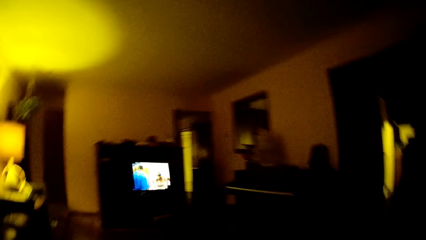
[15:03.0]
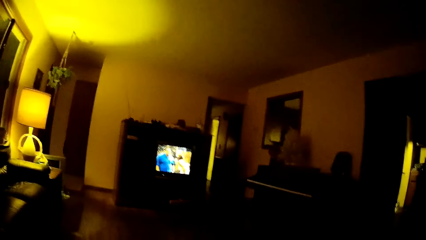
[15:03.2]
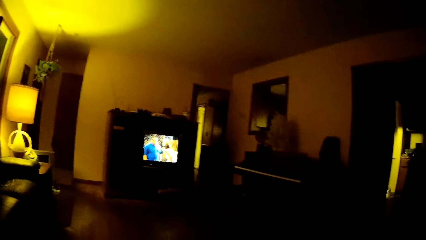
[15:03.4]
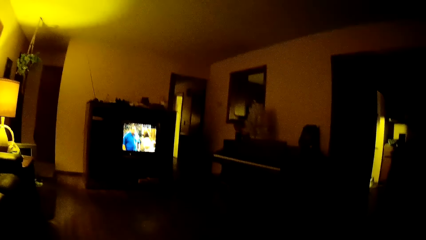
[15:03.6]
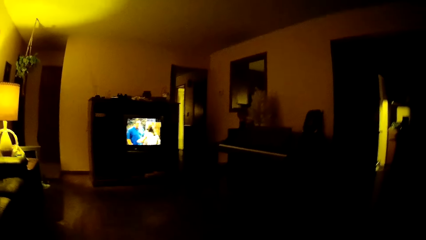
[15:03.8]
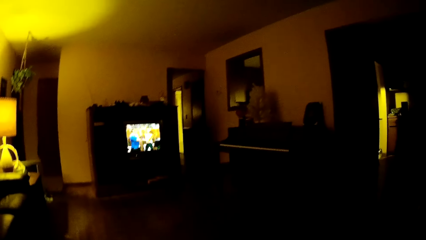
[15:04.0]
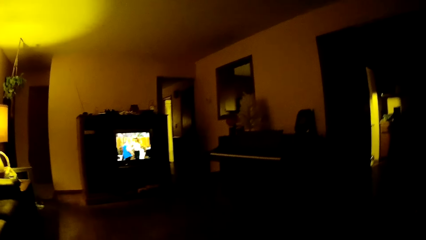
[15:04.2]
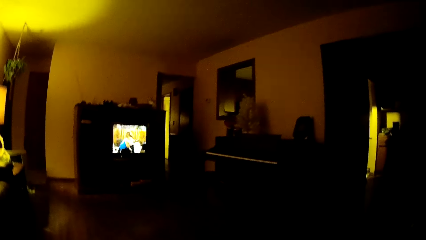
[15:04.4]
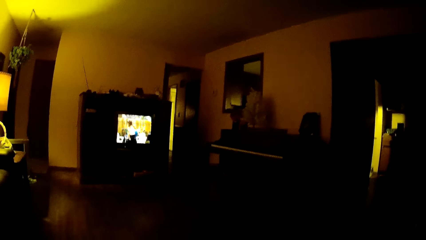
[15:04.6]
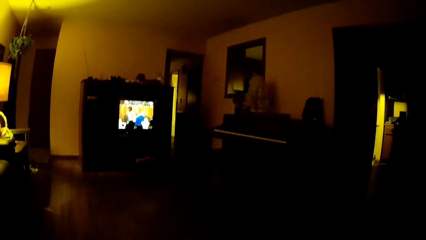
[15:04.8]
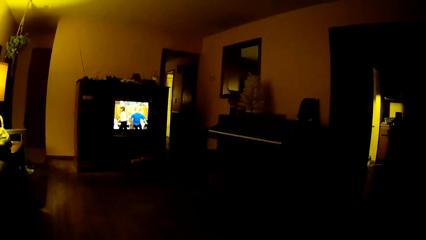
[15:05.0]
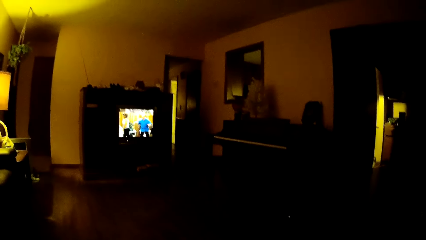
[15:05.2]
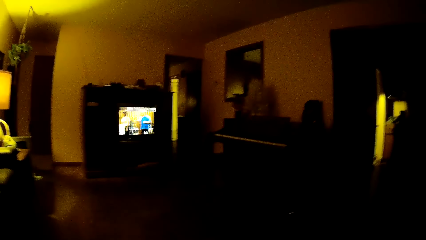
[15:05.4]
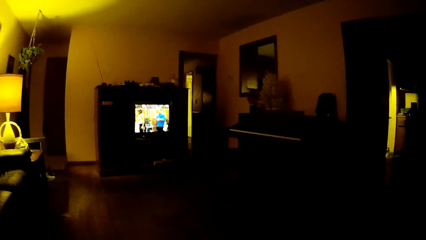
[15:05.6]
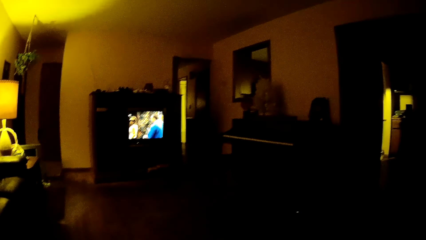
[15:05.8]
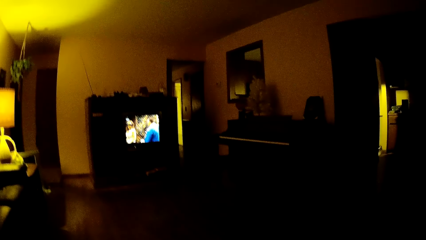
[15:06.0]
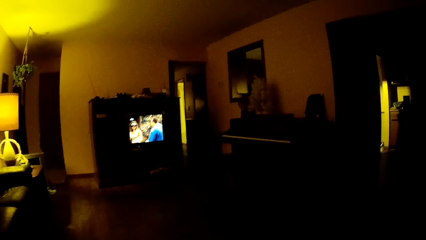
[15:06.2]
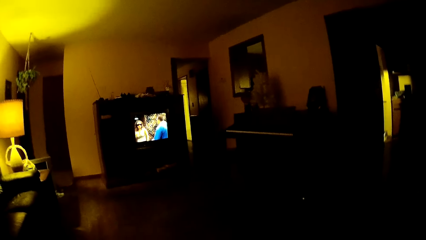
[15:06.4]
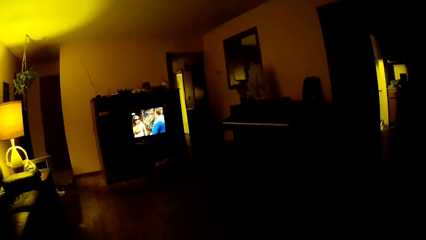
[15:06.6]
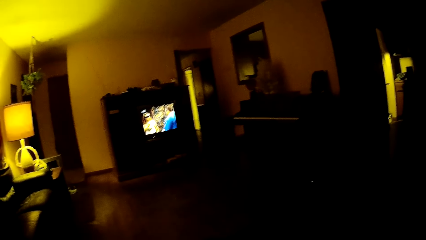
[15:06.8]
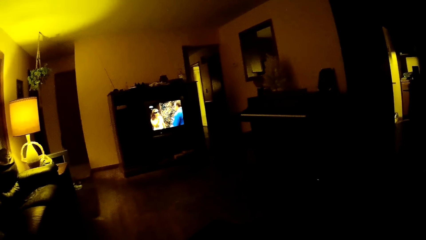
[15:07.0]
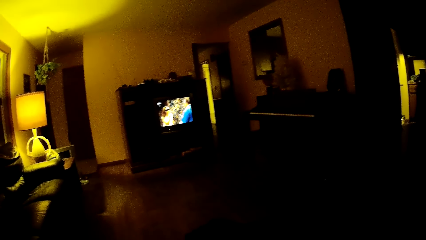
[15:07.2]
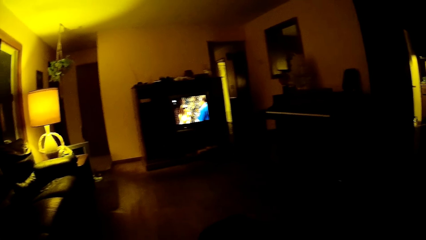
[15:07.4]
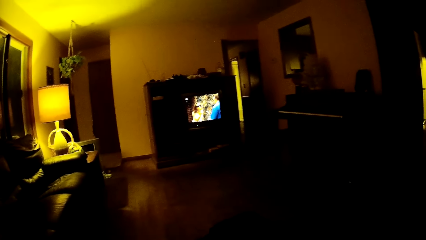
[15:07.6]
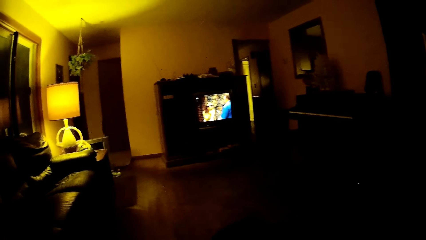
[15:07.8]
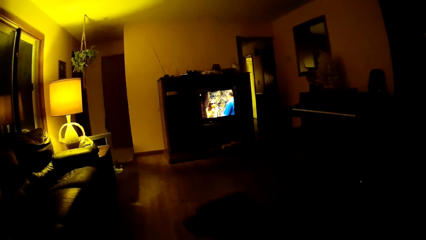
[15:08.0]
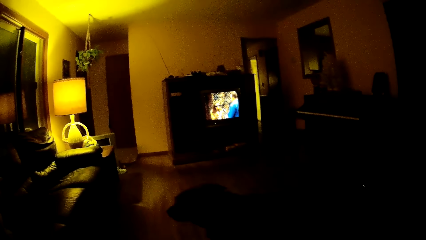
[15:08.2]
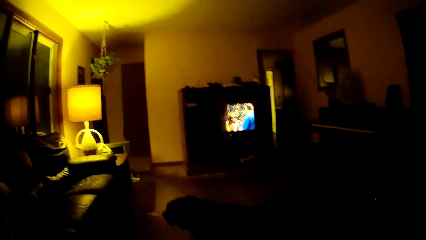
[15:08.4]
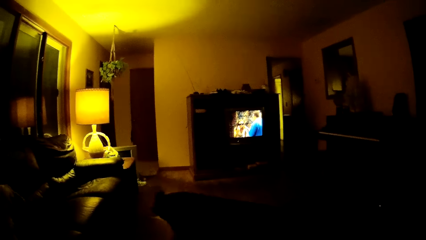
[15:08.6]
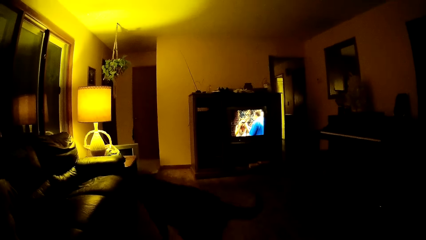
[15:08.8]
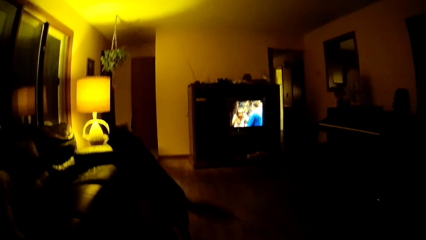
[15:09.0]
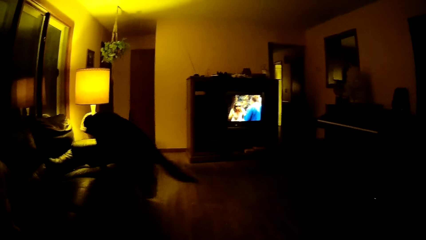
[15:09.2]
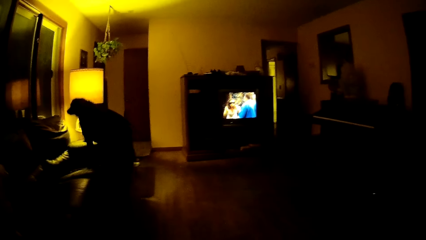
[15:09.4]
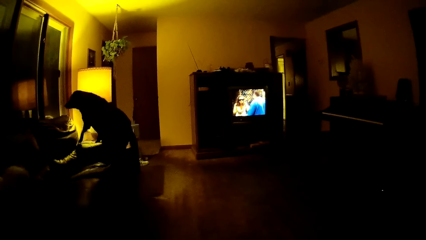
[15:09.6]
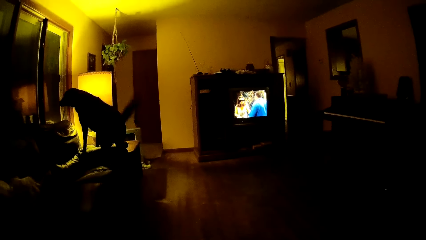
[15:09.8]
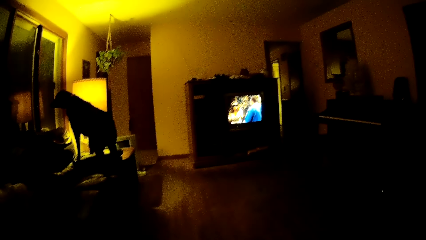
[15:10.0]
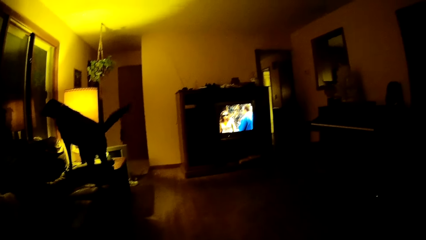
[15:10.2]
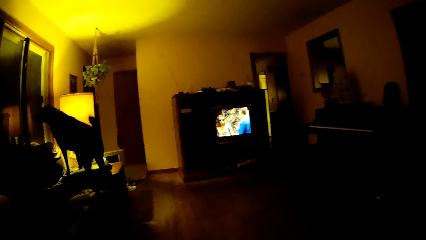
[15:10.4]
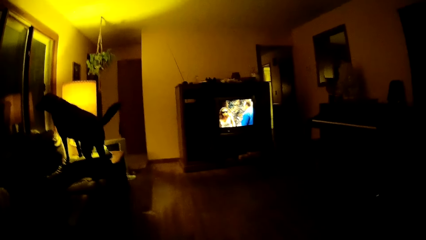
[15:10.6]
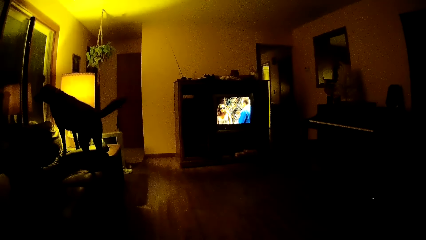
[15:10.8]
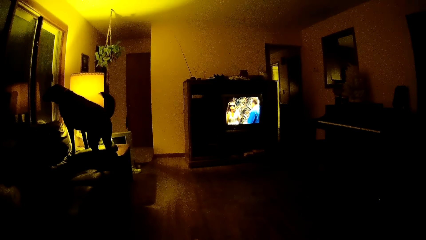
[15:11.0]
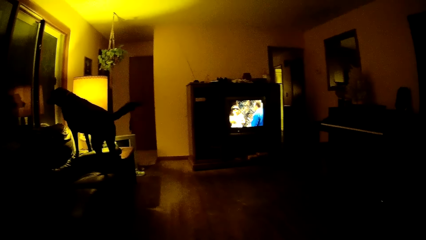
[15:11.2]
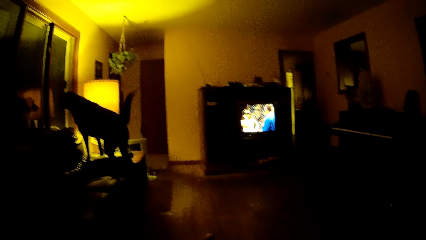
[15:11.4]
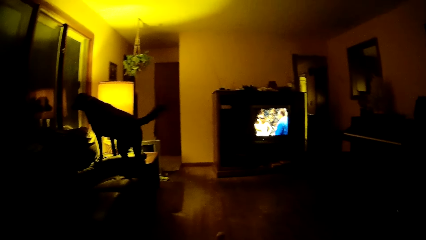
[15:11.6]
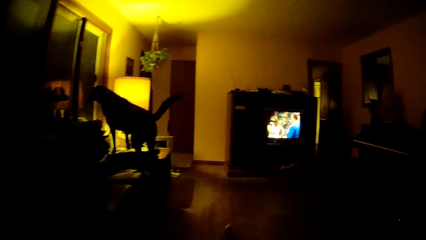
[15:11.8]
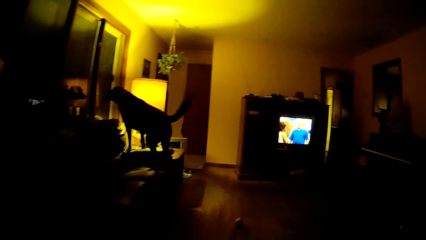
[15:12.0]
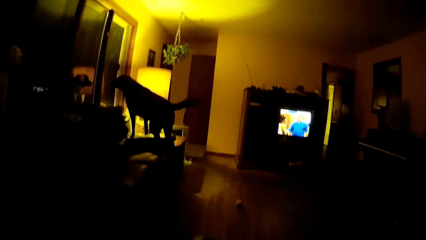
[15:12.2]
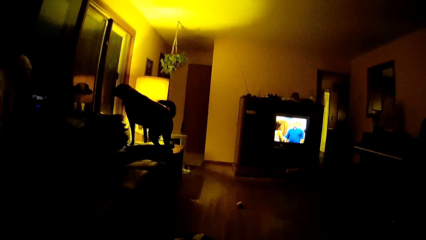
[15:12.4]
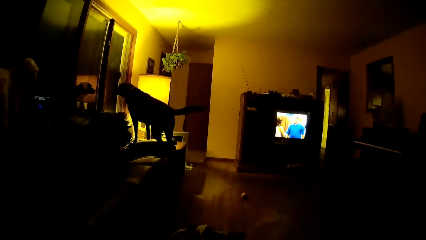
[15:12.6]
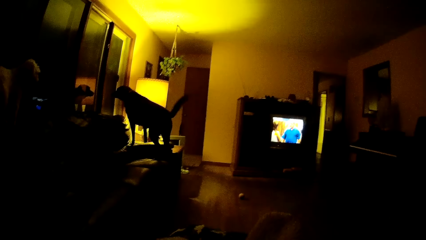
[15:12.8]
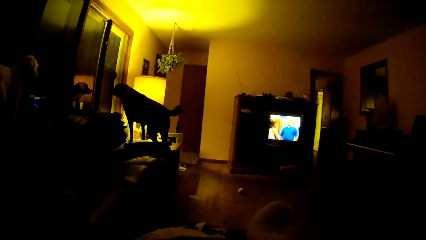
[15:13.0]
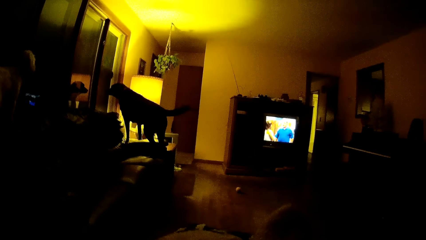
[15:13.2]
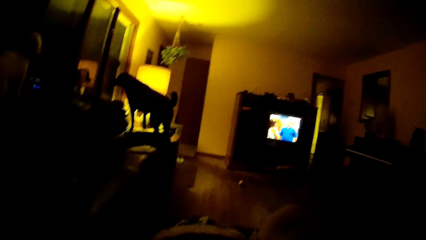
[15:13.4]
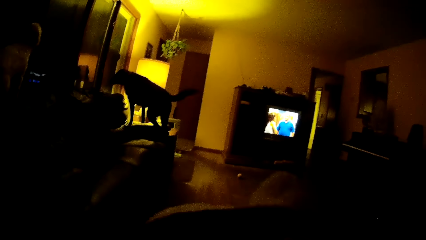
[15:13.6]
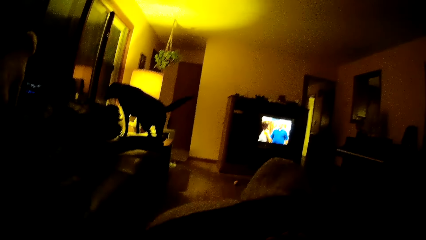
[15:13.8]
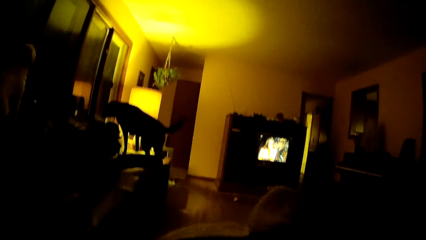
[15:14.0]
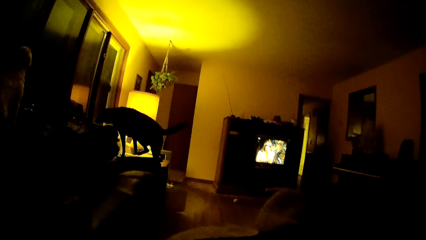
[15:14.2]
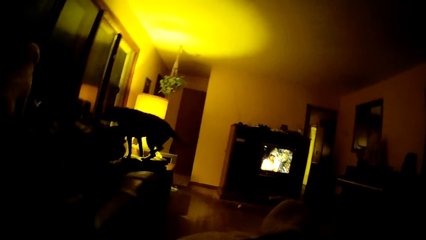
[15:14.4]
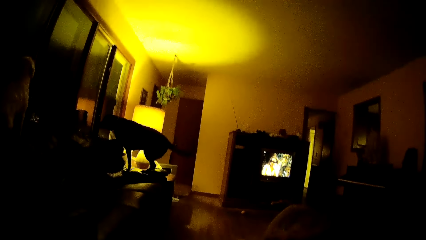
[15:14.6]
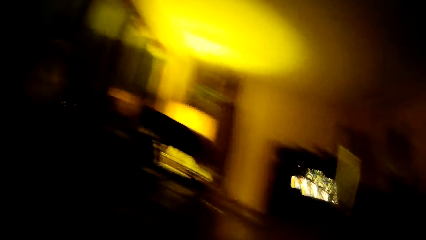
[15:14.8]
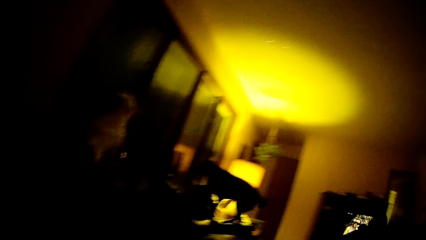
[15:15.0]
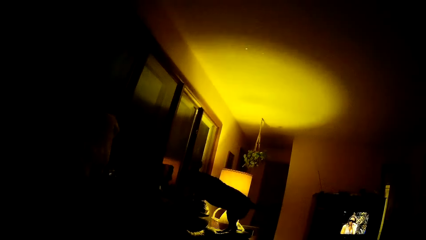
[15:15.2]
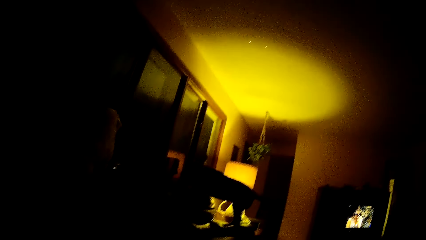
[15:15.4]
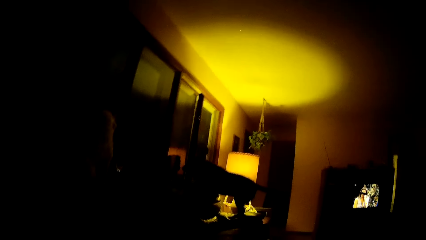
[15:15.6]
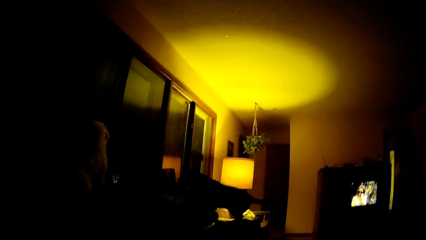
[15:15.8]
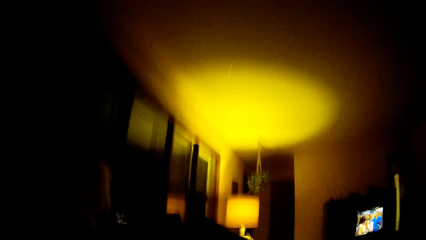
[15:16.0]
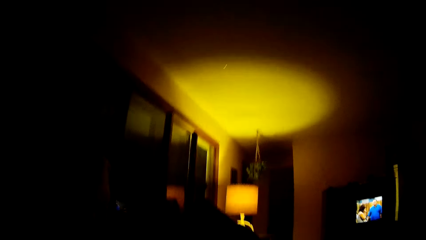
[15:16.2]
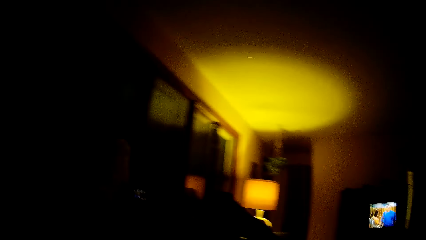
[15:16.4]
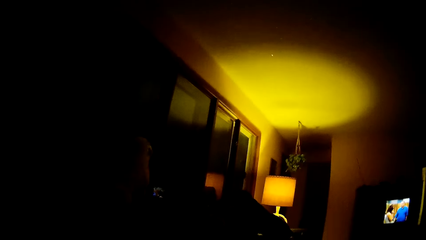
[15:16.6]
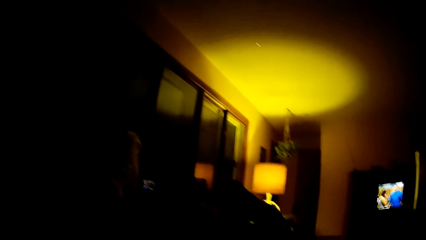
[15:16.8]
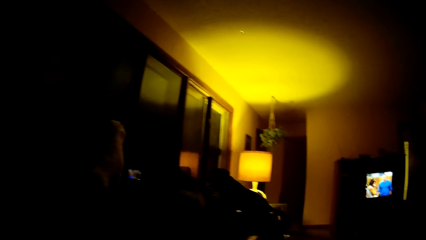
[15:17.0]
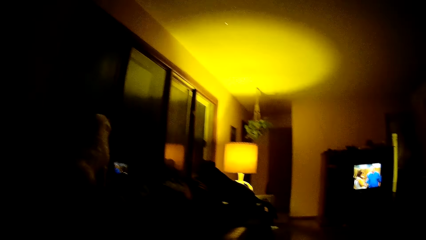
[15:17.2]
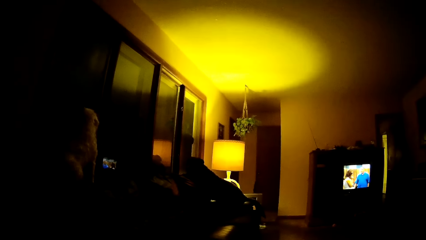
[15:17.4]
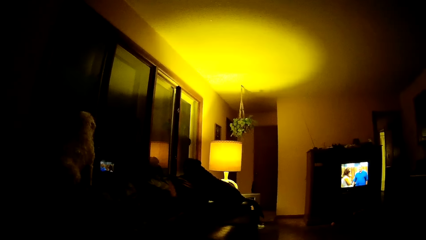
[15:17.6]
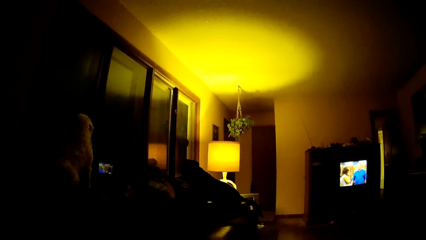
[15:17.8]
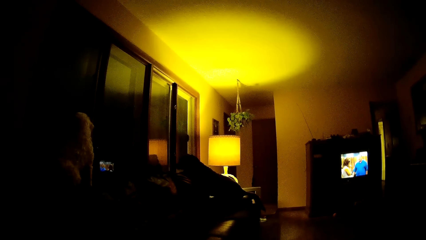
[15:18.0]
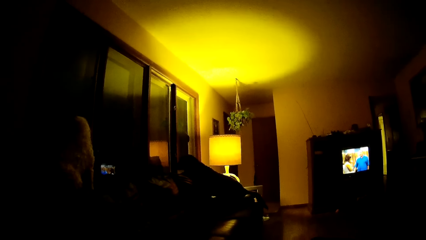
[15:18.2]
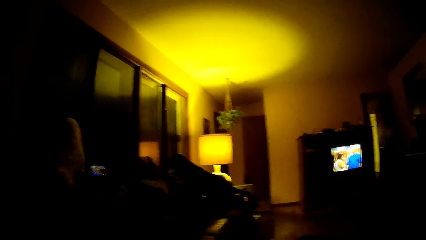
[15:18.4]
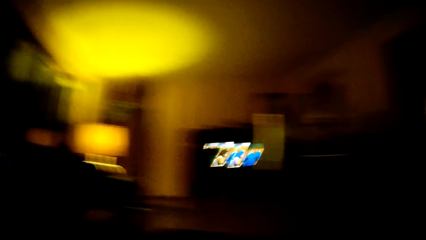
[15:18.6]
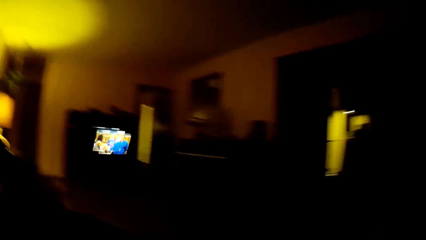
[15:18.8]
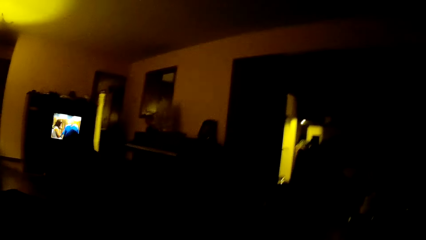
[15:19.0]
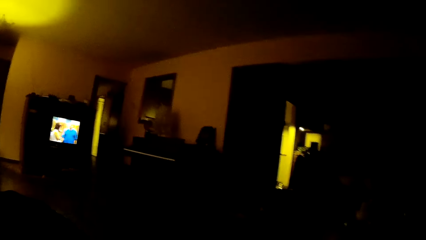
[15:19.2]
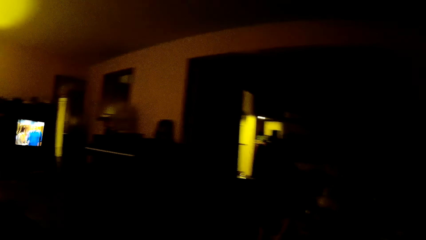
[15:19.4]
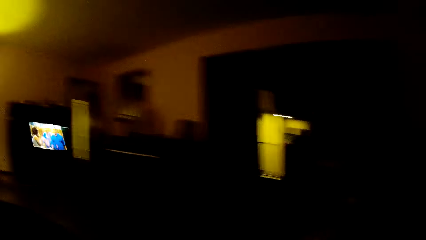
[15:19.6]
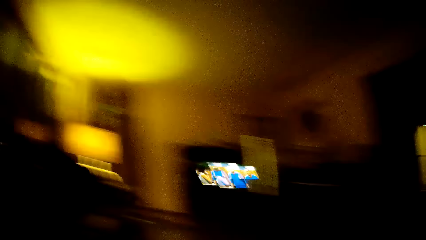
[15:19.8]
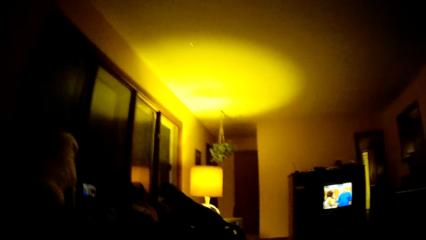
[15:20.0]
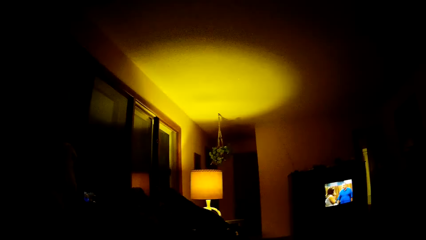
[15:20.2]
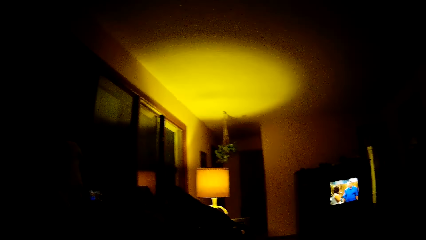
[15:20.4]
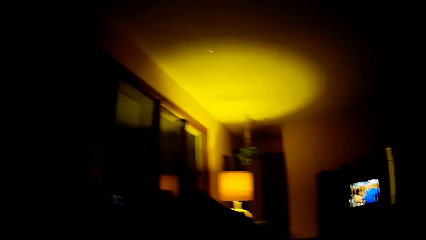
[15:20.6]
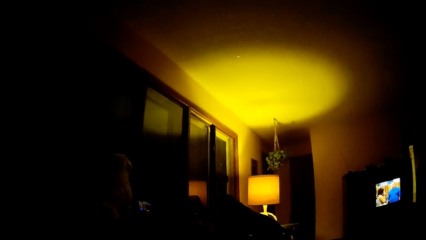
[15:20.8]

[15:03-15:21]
The camera wearer watches television. A dog jumps on a chair in a sitting room. The dog wags its tail. The camera wearer stares at the dog. They look around the house.
